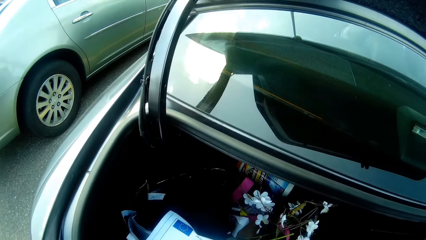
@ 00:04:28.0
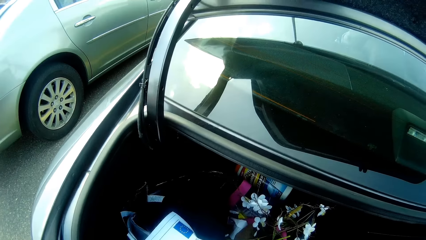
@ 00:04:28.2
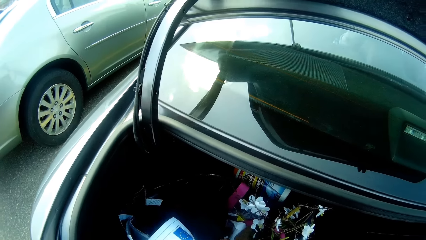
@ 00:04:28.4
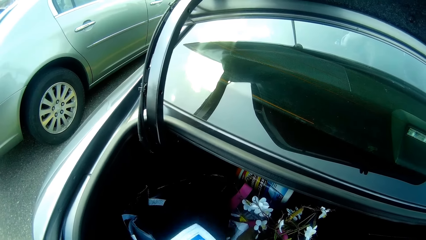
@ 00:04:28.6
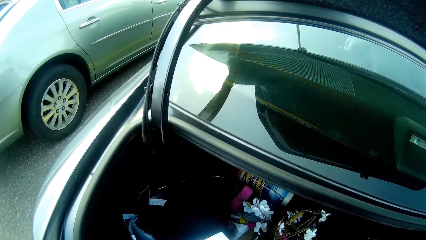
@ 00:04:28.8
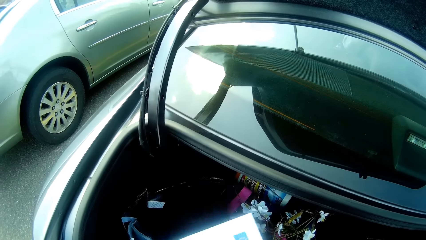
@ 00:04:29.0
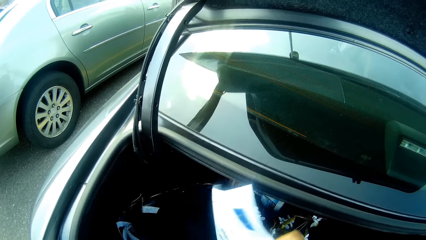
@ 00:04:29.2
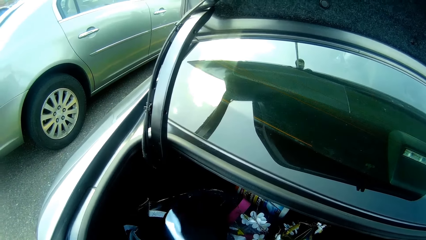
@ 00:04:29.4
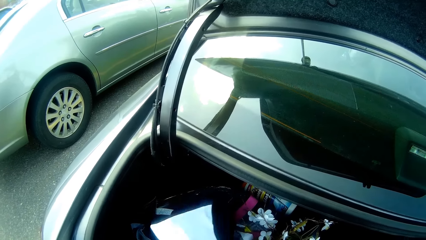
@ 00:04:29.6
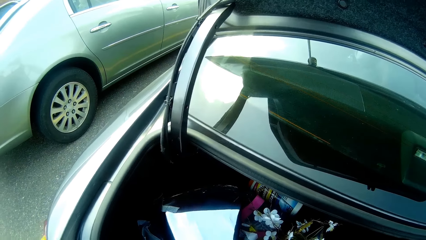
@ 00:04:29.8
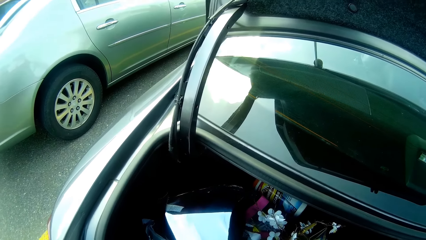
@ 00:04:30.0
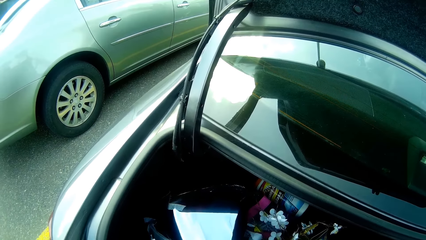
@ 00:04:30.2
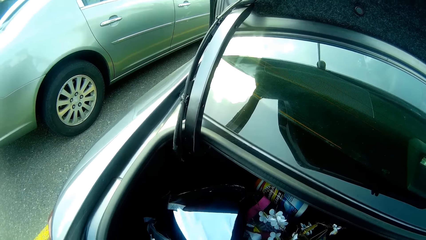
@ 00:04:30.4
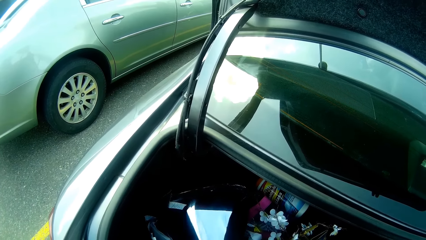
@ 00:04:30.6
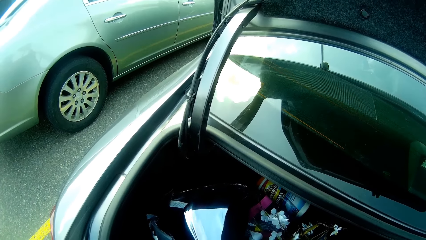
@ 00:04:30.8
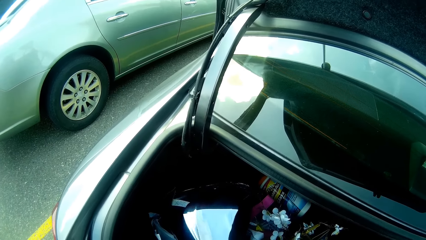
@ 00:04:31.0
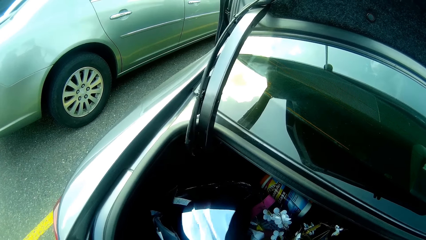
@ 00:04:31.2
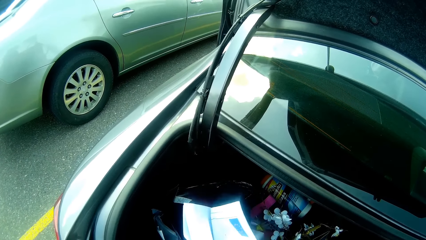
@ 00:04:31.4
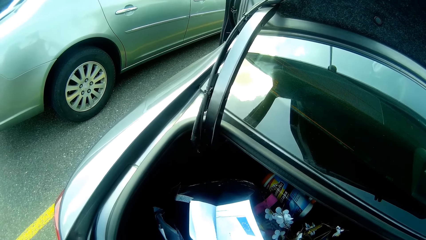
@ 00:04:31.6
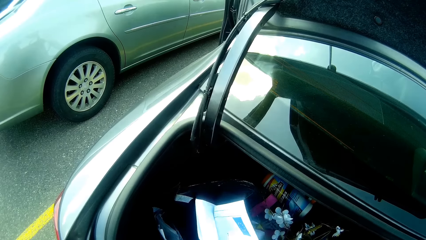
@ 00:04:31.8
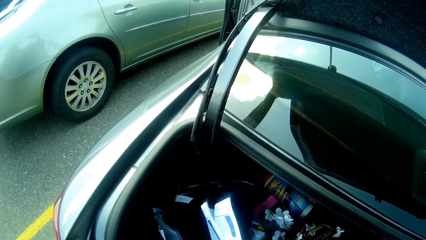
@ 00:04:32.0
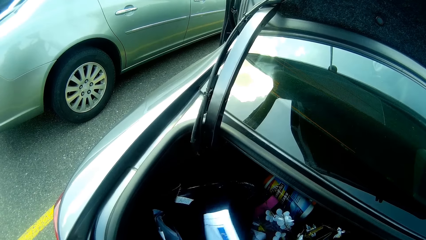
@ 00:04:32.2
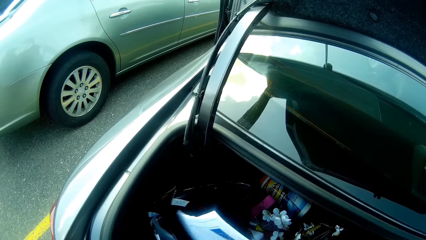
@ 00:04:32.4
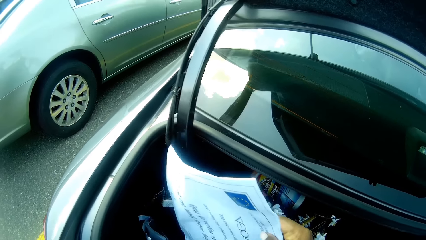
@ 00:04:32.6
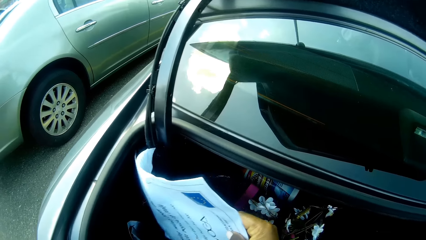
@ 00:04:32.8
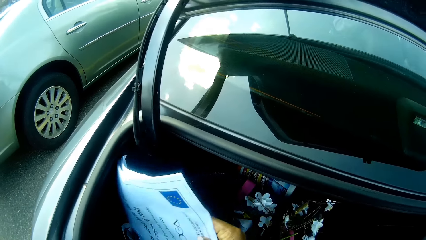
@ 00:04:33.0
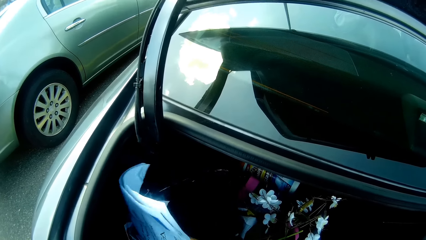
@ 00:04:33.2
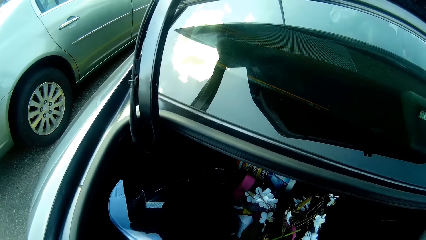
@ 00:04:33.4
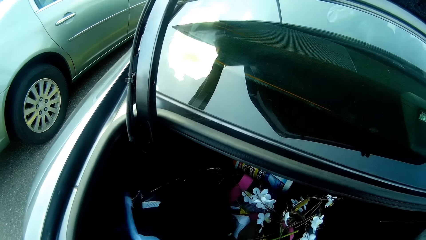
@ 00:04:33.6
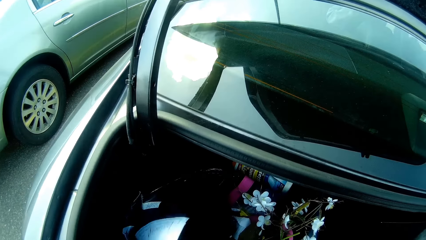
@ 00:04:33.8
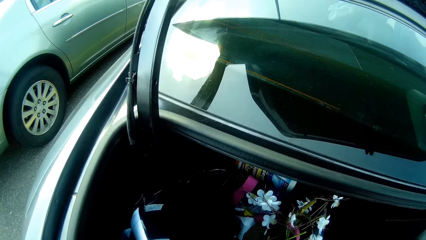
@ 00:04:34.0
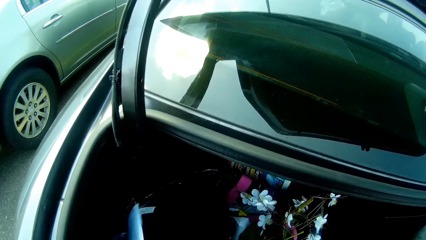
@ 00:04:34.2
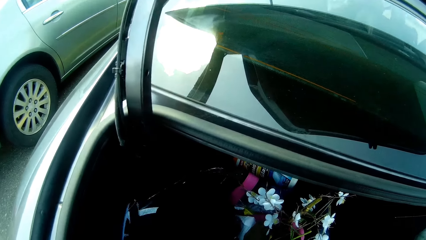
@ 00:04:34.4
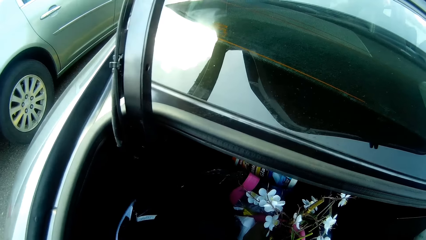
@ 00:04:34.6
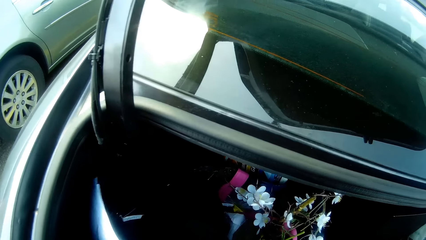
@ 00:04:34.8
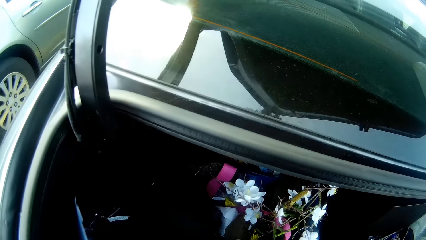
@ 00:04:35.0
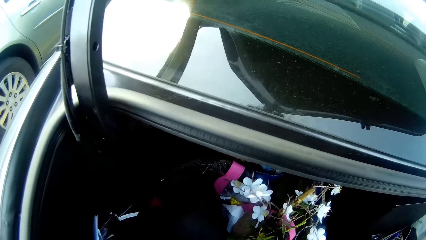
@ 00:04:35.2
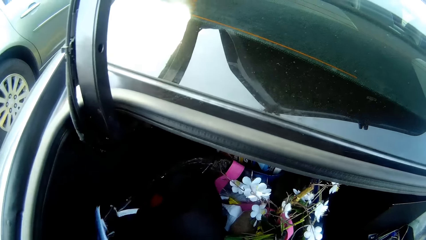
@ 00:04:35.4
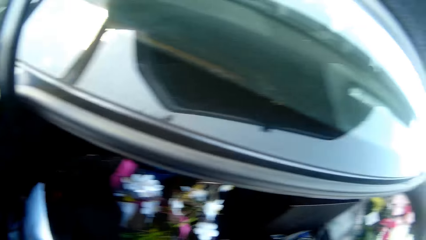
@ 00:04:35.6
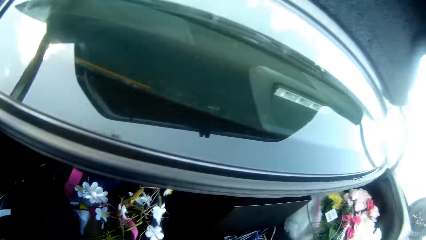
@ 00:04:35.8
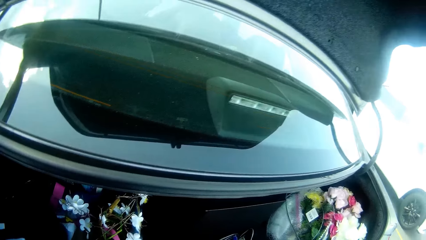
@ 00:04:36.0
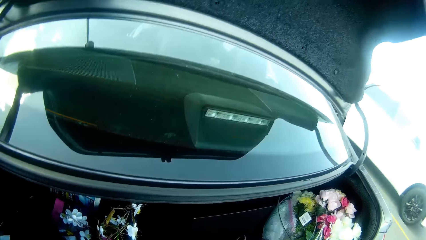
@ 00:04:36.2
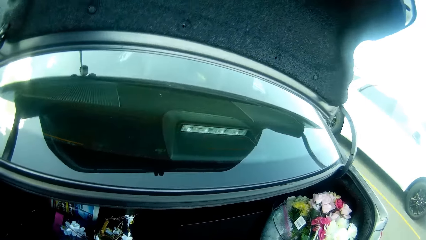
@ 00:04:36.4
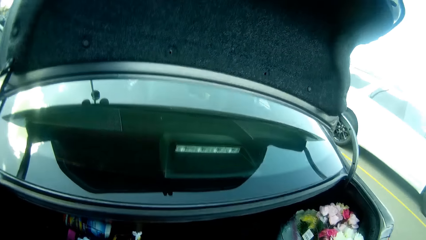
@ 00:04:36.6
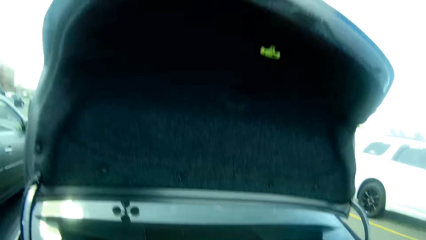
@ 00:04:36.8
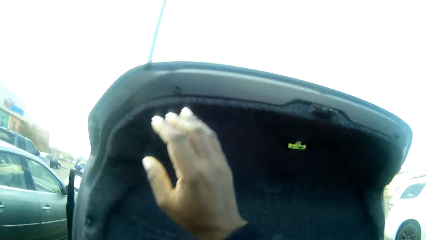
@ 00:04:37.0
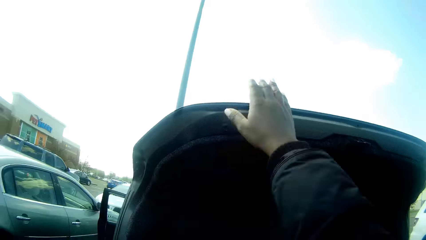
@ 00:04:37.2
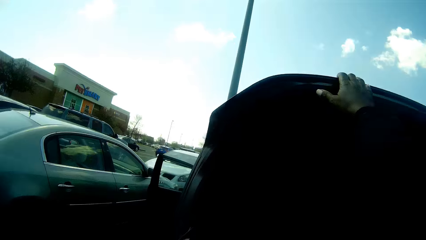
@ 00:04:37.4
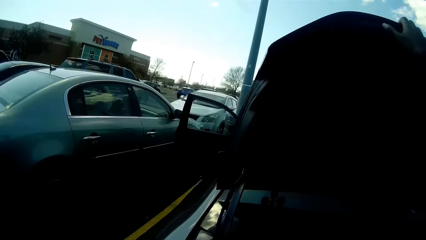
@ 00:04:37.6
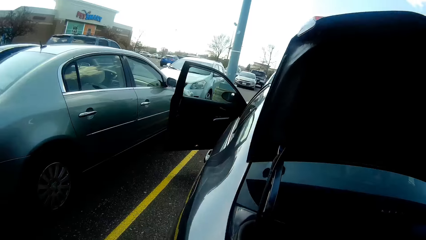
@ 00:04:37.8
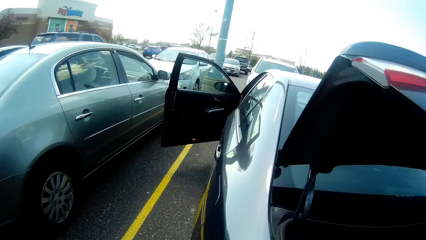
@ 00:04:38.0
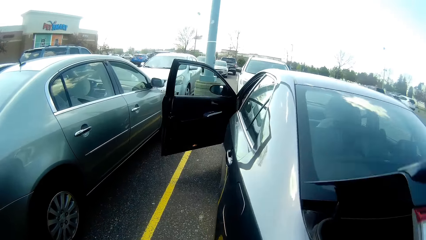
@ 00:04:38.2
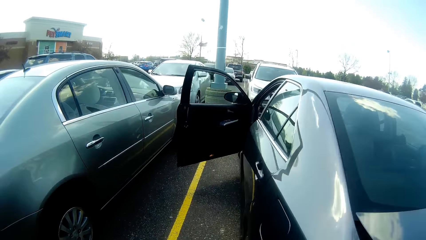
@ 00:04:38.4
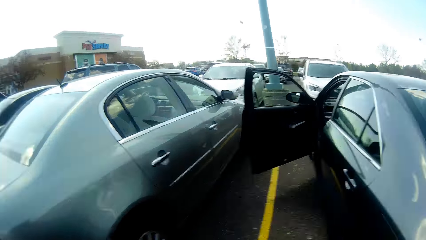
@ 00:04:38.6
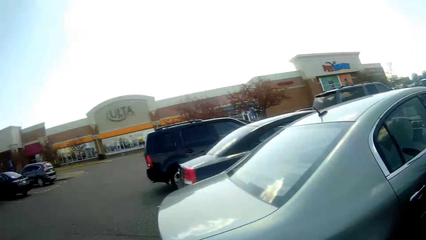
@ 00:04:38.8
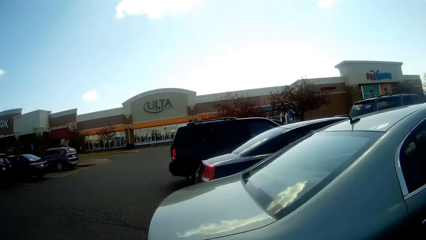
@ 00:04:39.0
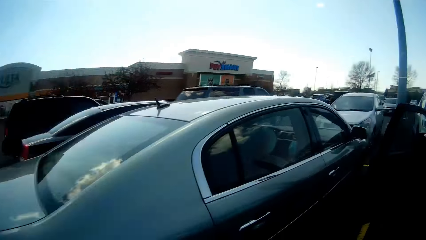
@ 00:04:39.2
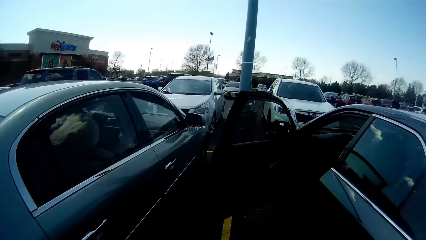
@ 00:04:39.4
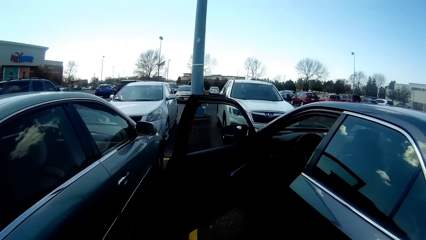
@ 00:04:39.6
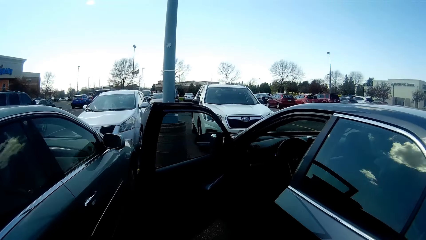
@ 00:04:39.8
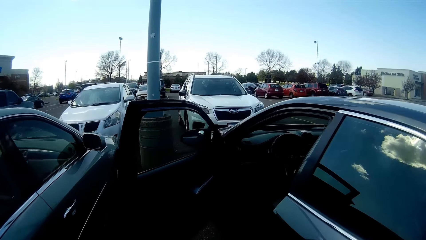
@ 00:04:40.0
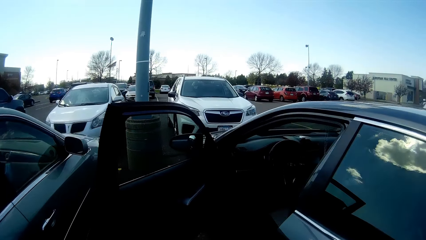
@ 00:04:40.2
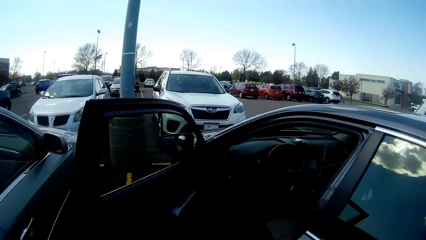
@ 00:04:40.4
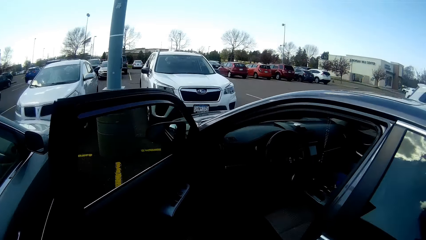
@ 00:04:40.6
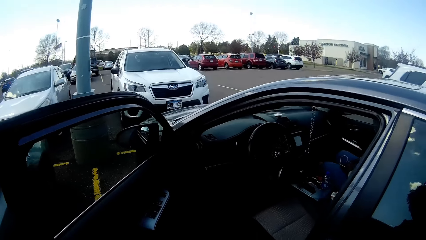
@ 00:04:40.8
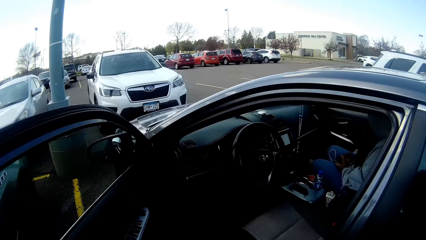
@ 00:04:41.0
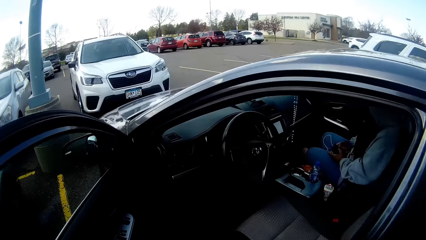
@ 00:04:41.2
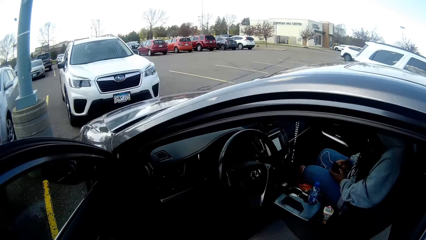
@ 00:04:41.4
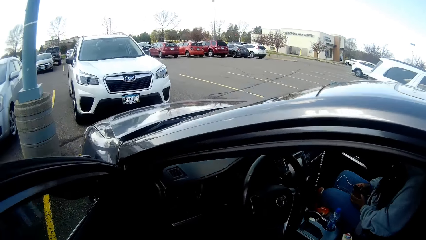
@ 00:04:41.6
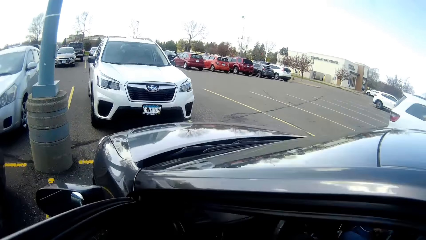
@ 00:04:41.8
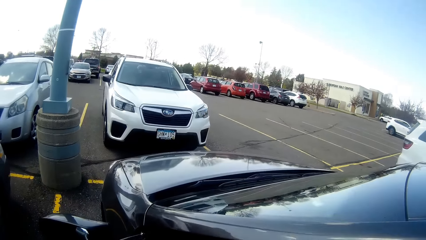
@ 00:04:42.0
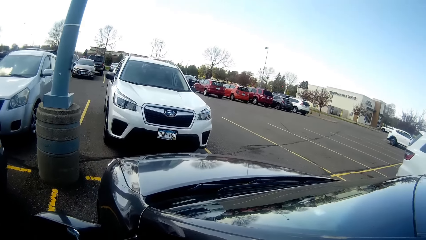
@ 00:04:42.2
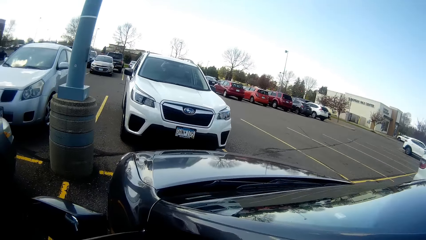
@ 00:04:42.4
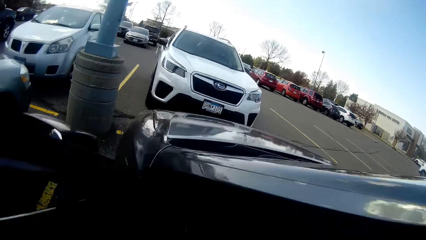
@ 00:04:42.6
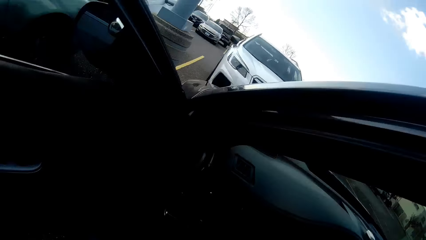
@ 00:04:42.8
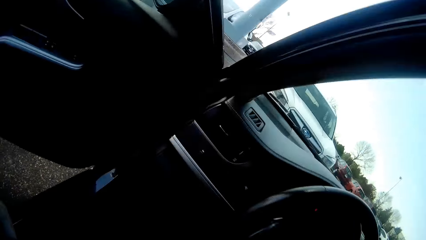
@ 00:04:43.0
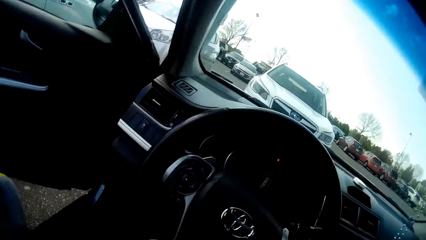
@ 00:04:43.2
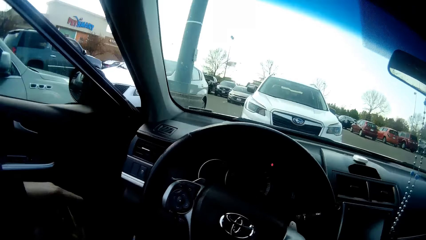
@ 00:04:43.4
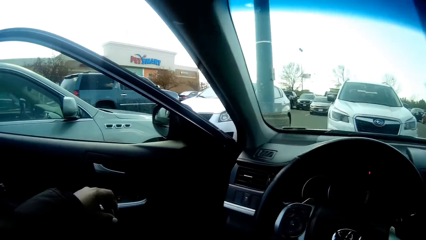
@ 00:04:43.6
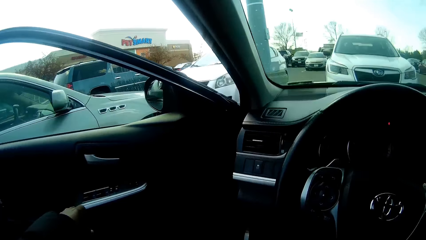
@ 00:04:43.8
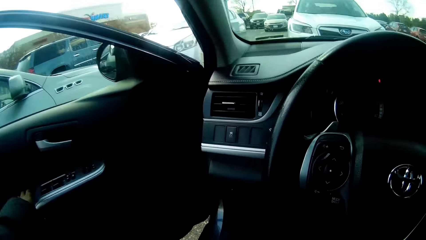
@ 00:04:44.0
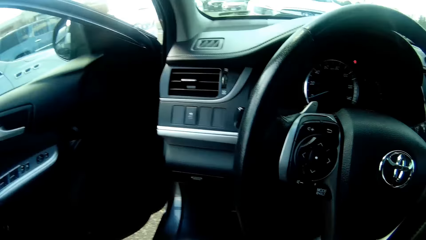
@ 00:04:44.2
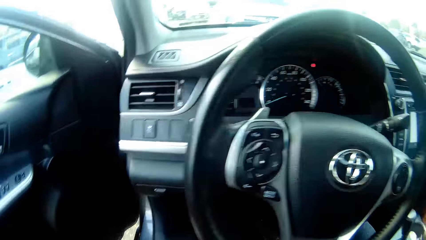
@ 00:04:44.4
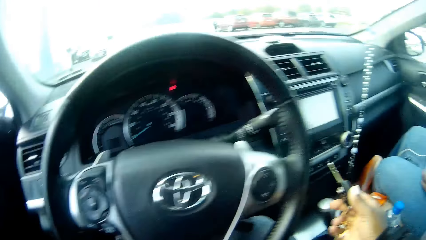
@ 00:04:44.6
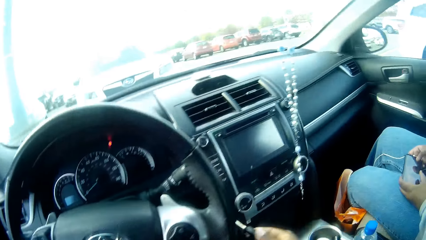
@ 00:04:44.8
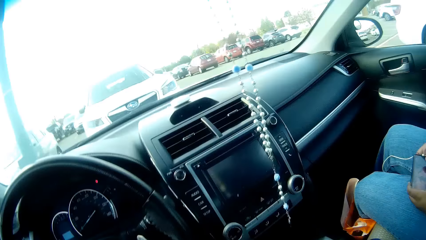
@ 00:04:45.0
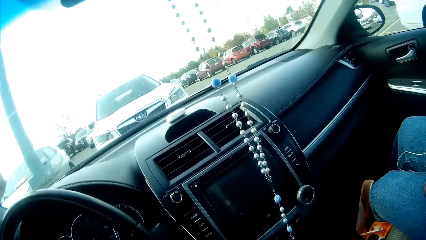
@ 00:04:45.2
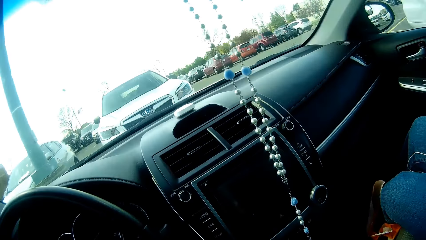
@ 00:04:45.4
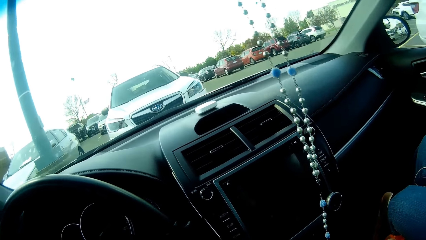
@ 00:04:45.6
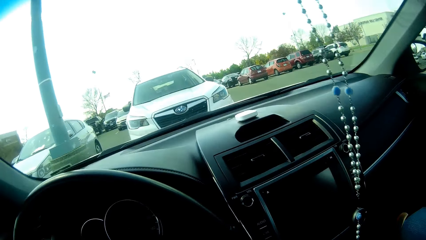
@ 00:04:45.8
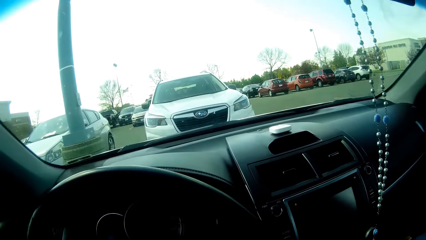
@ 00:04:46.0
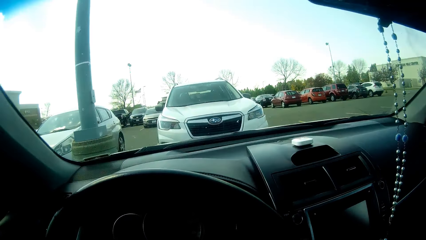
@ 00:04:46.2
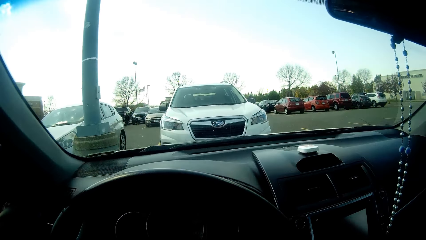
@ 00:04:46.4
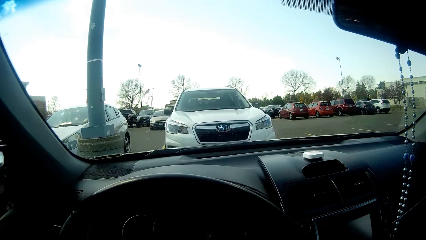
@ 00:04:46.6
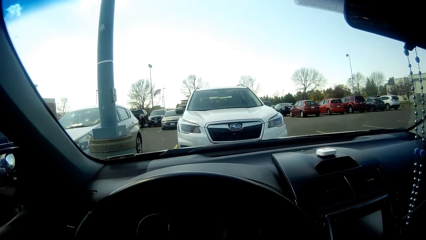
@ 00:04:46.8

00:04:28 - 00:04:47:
The camera wearer holds the pieces of paper with both hands. She turns the pieces of paper in her left hand with her right hand. She closes the trunk of the black car with her right hand. She enters the black car. She interacts with a woman. She closes the driver's door of the black car with her left hand.
